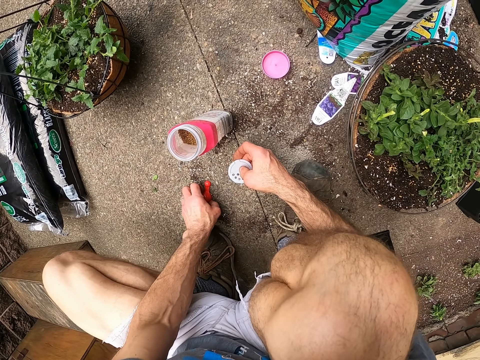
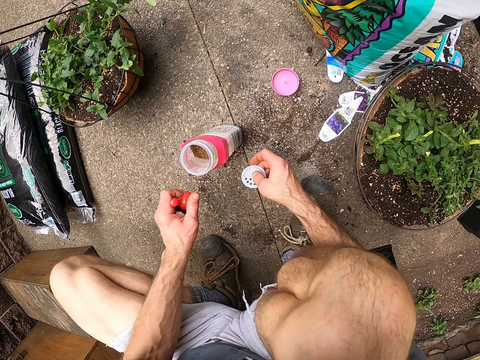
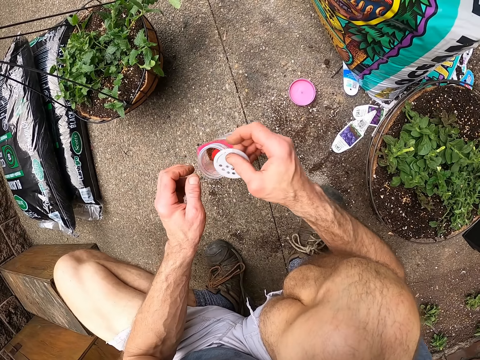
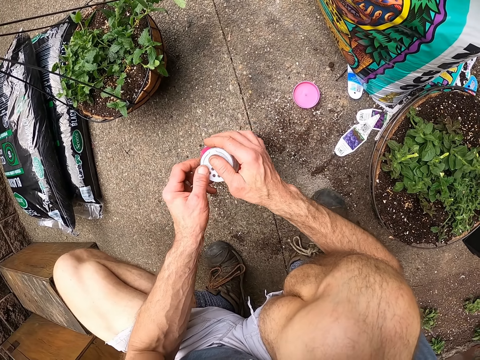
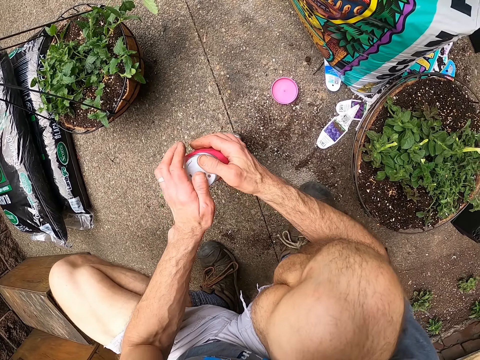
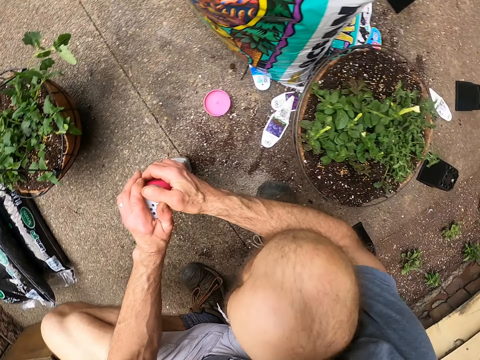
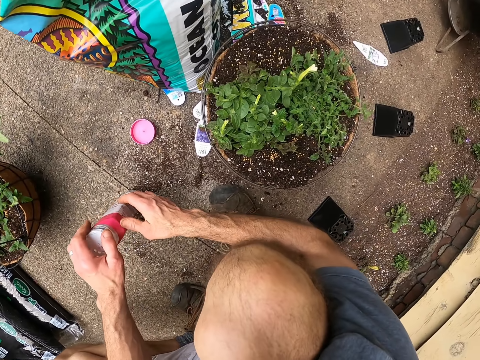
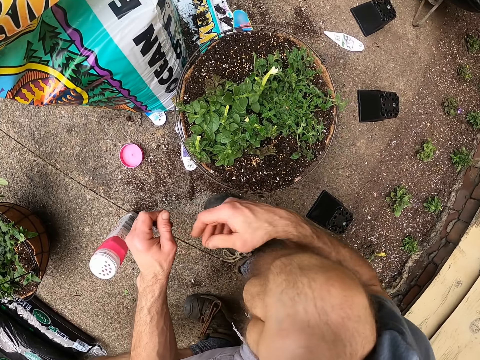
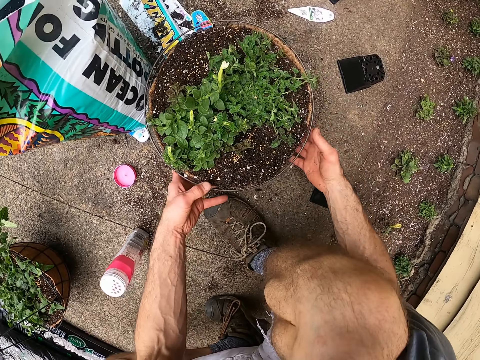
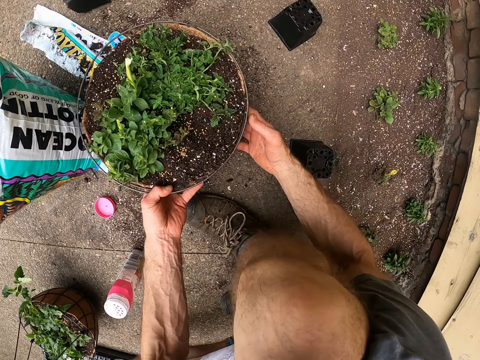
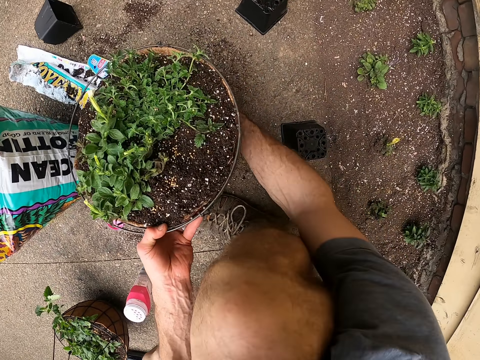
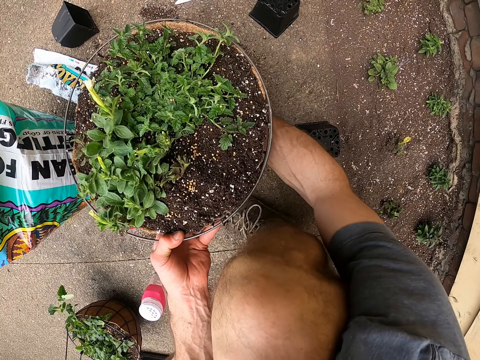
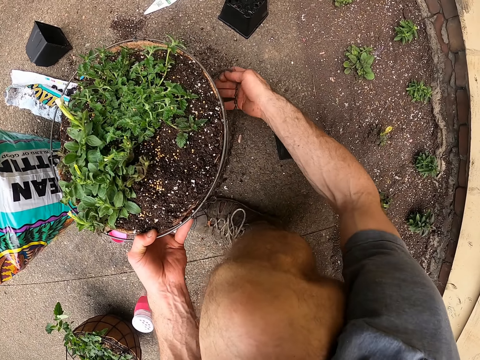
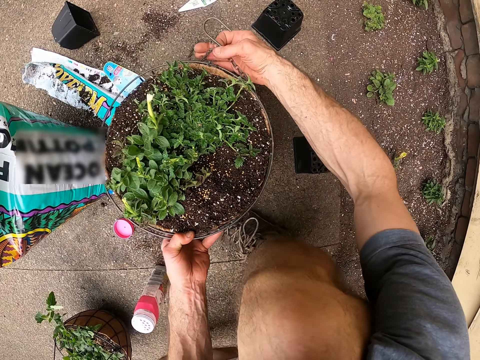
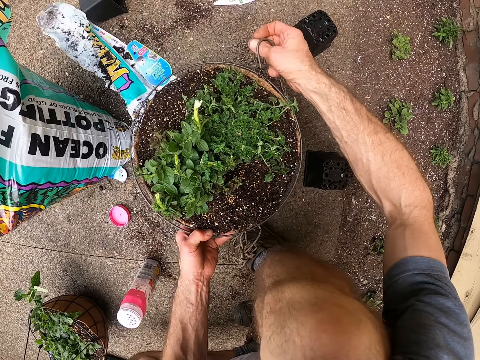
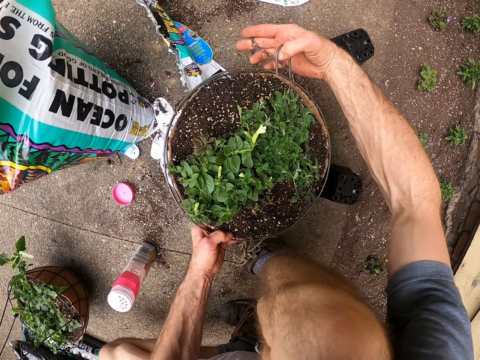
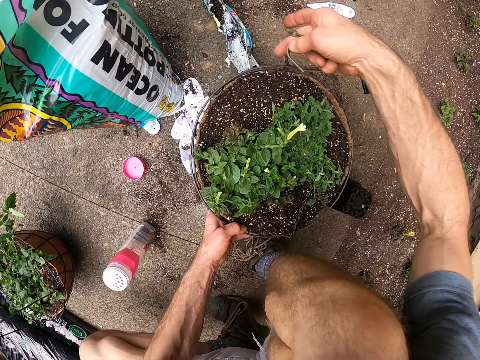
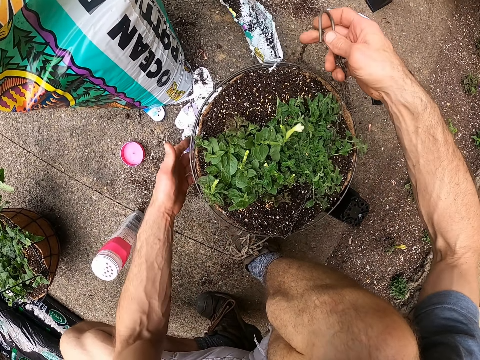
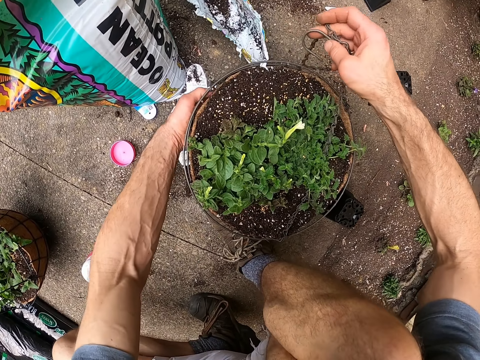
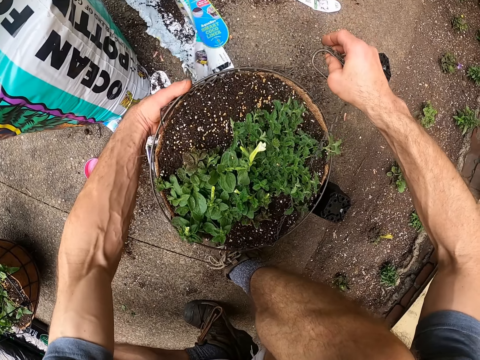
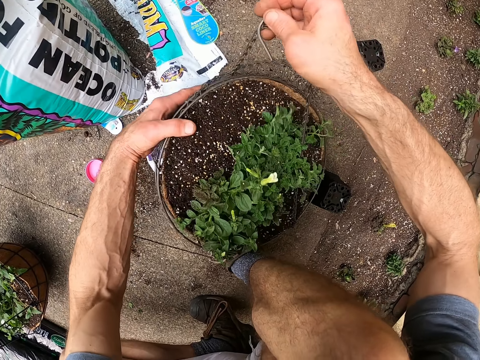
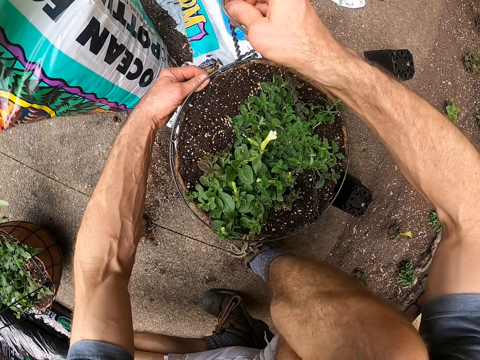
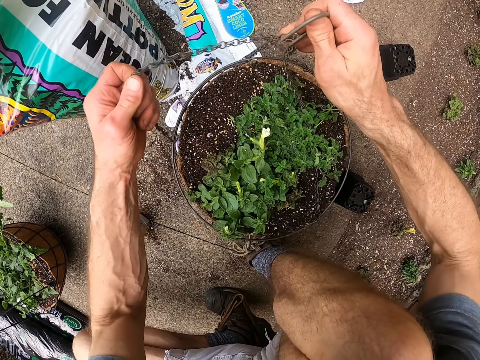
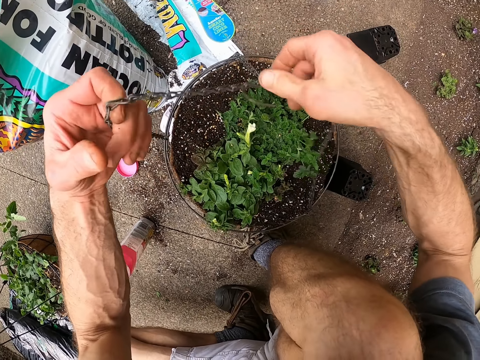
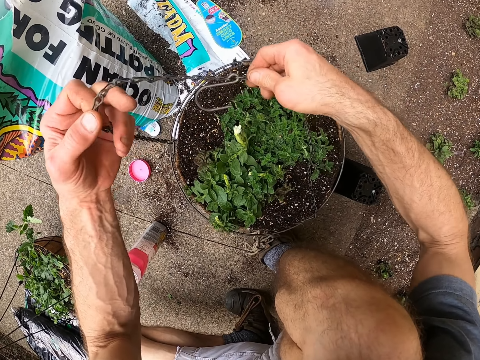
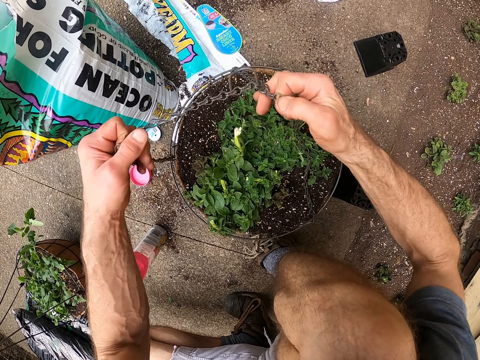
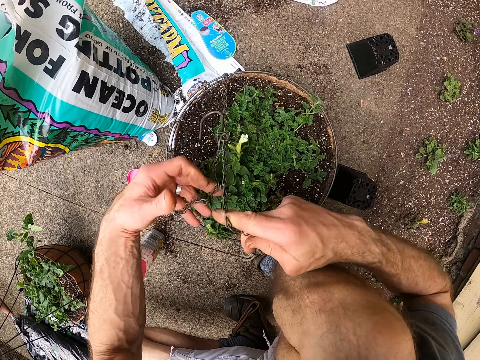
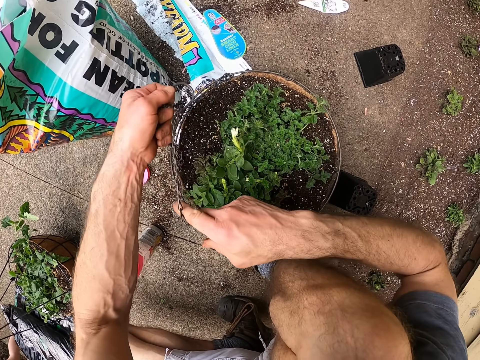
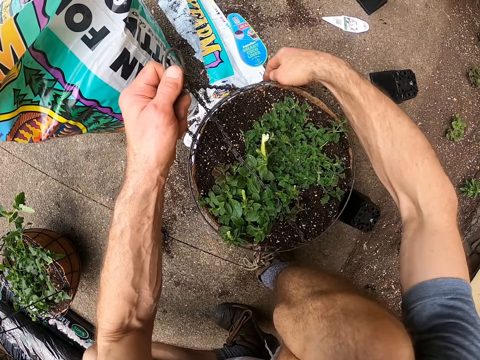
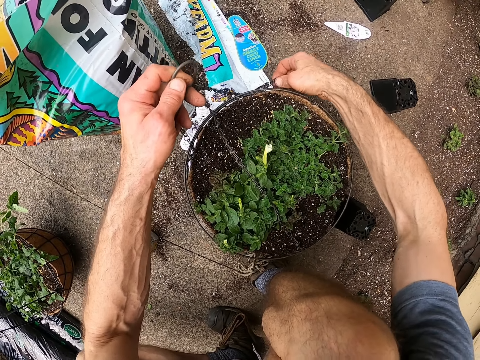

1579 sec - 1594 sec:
The camera wearer puts the nozzle in the plant food bottle. They cover the water bottle. They lift the container plant. They adjust the flower vase. They take the container string.
